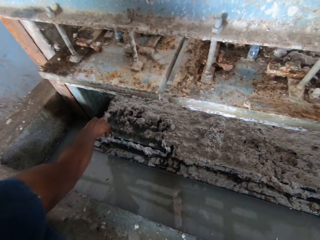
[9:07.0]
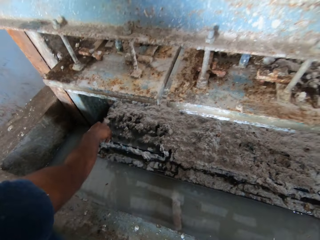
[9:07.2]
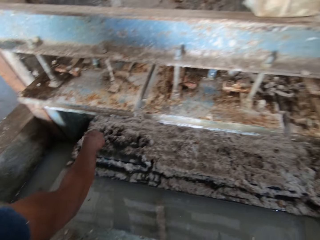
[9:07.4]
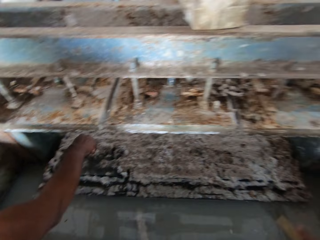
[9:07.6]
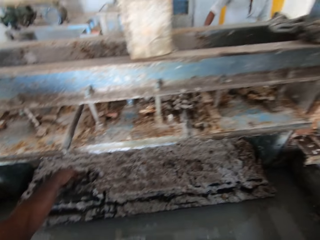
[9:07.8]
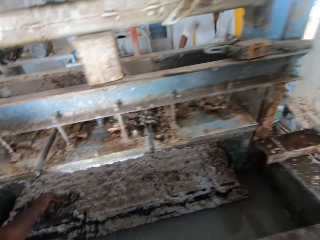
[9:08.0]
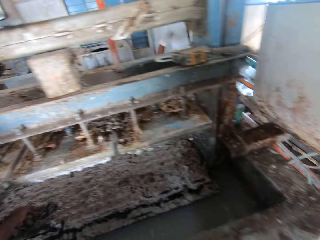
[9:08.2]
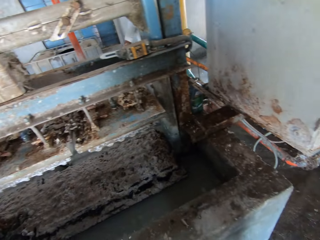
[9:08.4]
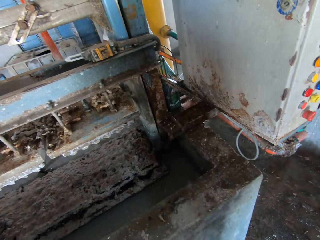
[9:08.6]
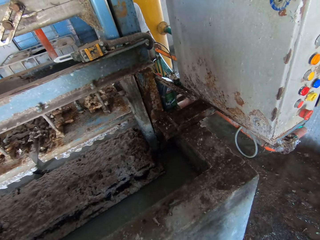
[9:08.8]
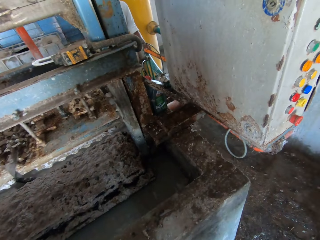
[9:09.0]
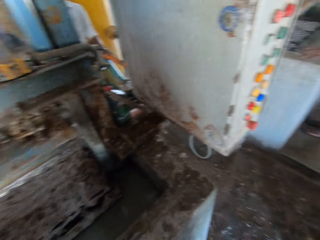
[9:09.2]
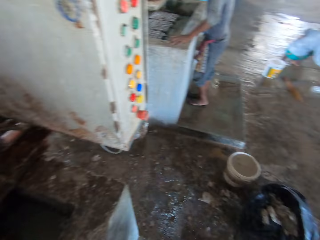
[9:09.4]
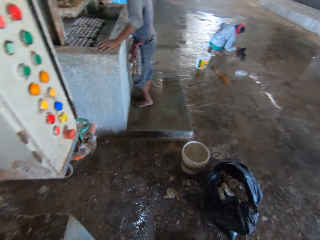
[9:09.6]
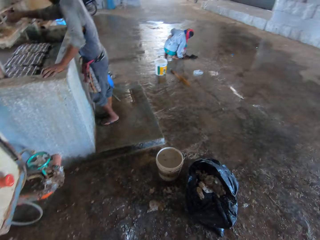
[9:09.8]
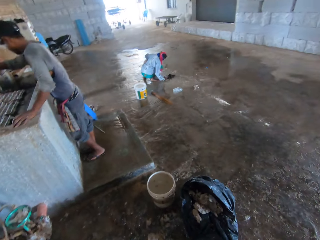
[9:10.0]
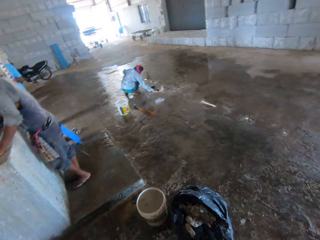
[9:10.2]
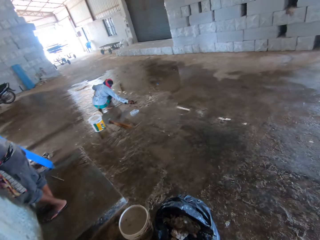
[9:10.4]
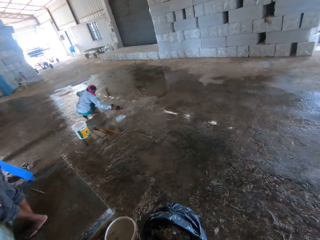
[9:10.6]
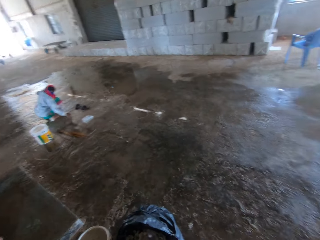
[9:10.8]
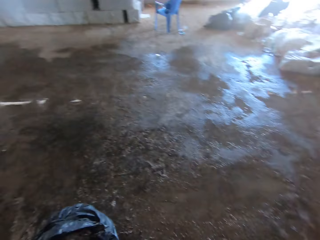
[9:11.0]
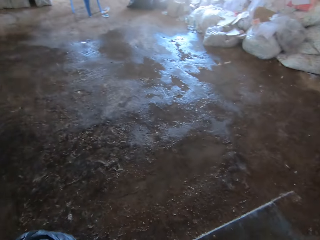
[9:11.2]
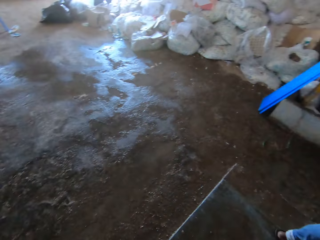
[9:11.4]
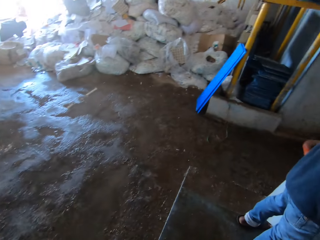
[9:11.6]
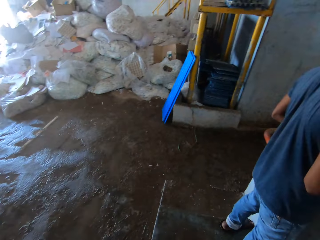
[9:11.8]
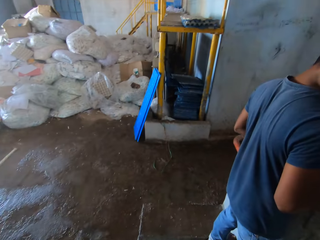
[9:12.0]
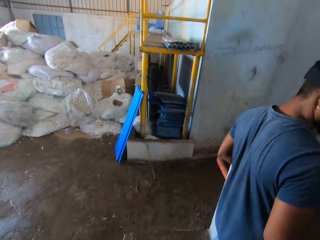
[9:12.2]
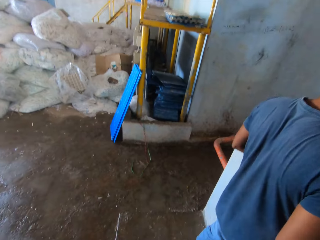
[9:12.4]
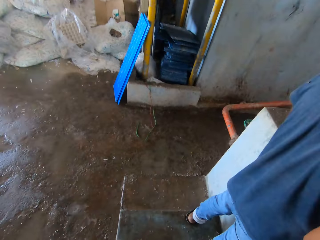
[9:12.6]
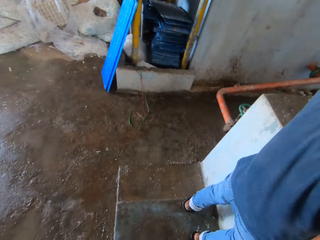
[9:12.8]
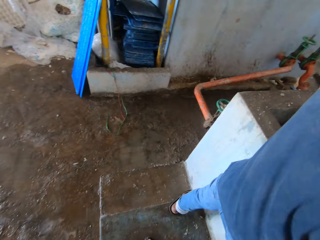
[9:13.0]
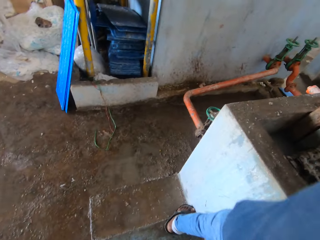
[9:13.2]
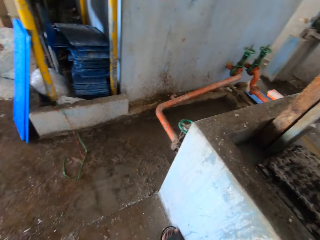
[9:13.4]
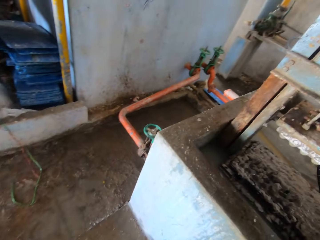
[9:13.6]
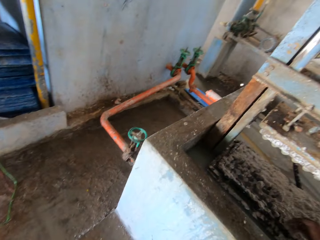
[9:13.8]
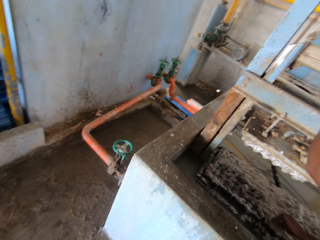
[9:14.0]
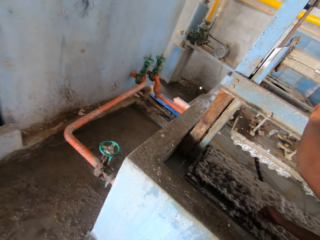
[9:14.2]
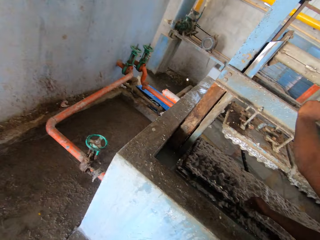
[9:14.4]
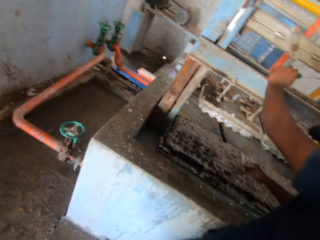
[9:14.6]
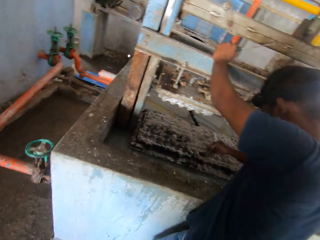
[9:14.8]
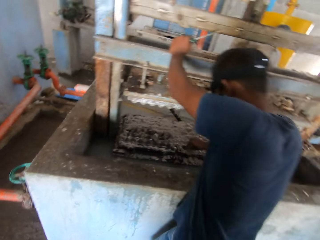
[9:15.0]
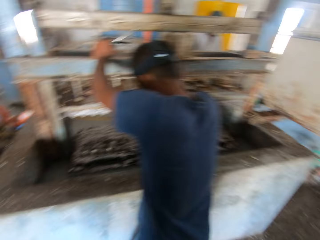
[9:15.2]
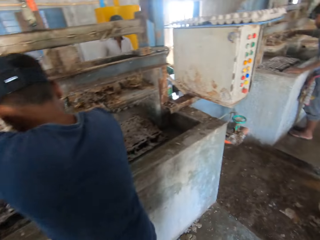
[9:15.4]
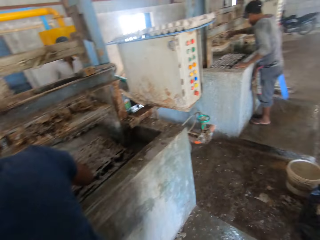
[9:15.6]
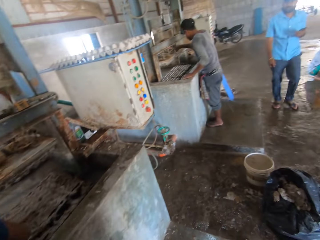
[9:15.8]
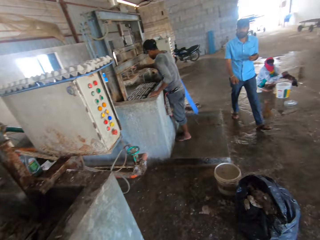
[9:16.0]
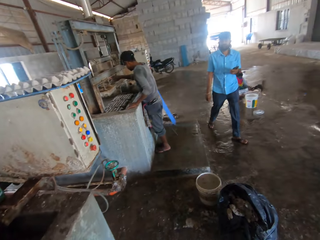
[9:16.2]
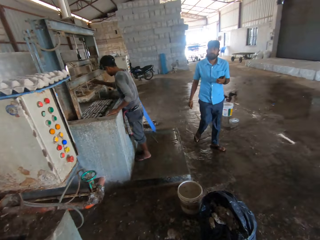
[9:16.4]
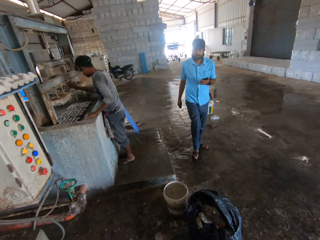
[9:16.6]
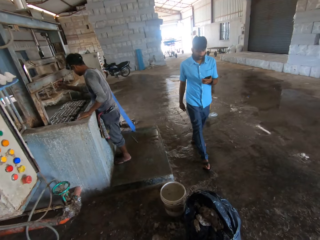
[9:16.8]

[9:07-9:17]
The camera wearer walks around a machine. They walk around a room. A person holds the screwdriver.

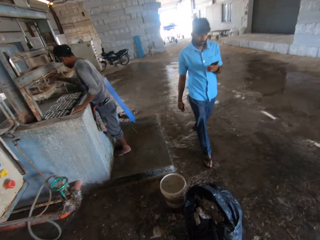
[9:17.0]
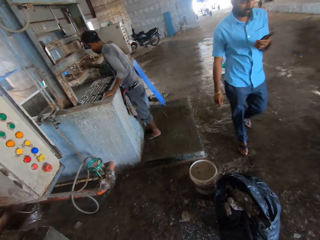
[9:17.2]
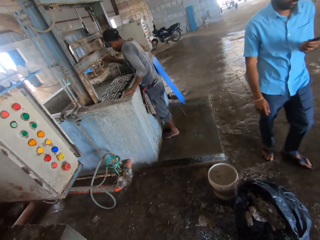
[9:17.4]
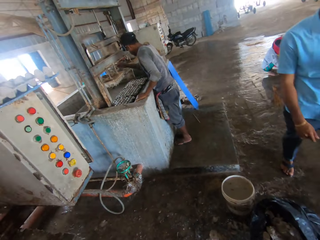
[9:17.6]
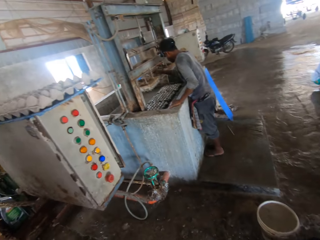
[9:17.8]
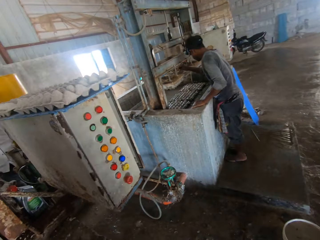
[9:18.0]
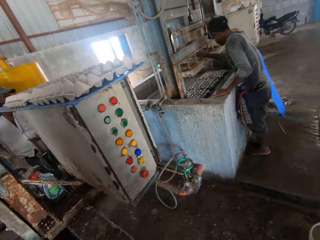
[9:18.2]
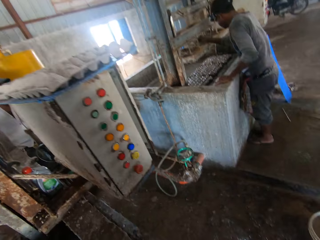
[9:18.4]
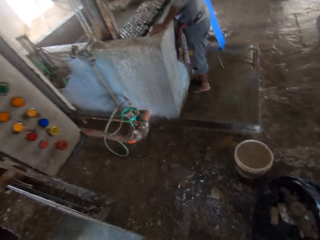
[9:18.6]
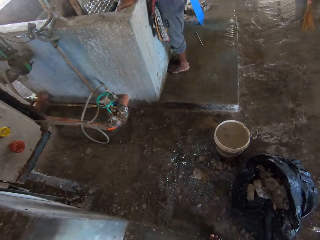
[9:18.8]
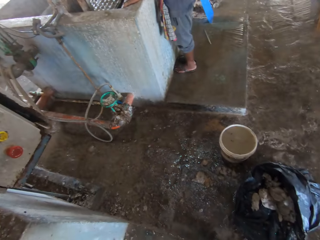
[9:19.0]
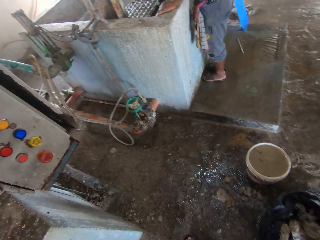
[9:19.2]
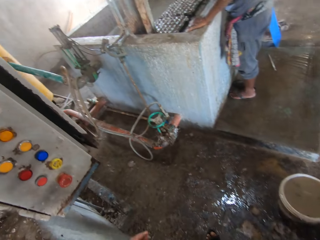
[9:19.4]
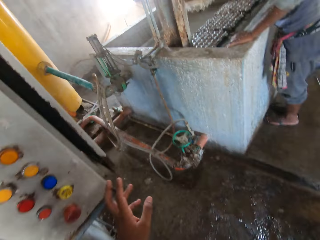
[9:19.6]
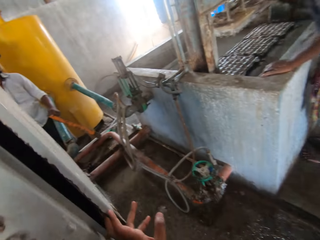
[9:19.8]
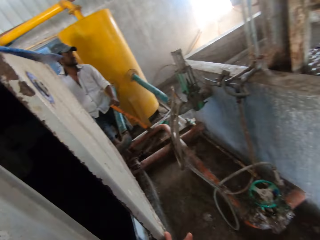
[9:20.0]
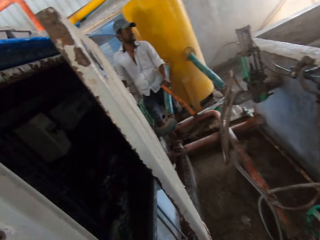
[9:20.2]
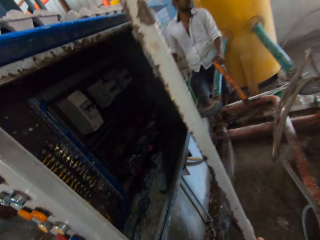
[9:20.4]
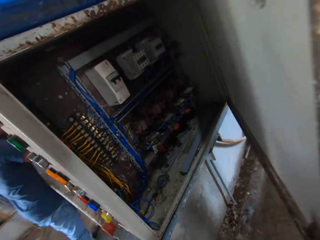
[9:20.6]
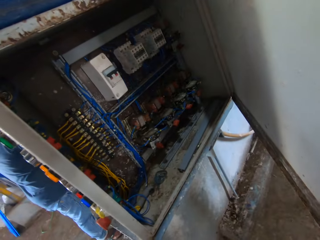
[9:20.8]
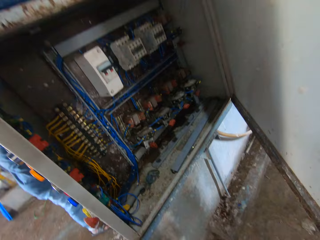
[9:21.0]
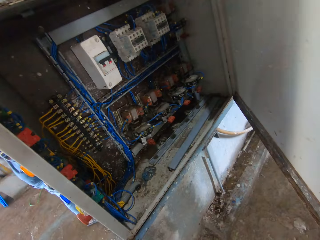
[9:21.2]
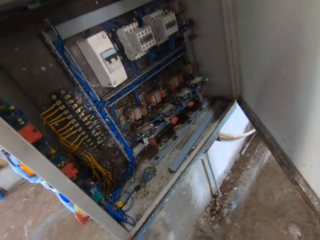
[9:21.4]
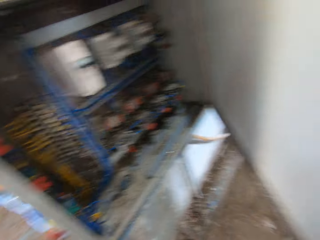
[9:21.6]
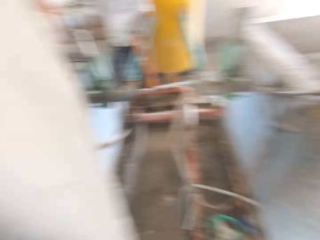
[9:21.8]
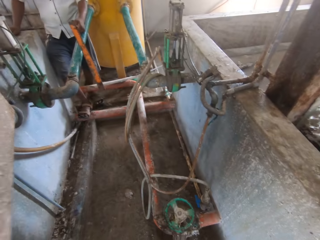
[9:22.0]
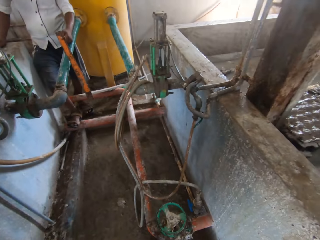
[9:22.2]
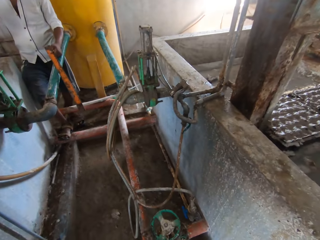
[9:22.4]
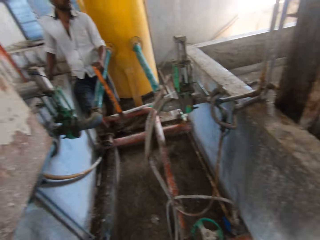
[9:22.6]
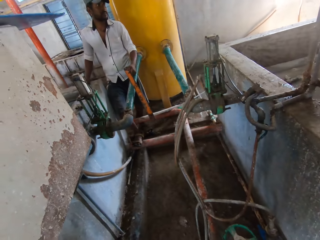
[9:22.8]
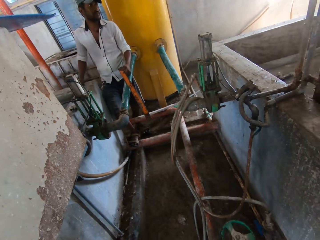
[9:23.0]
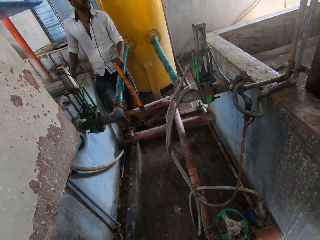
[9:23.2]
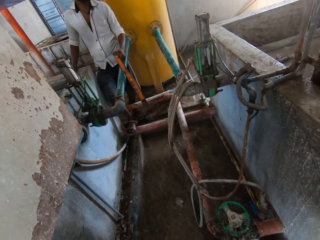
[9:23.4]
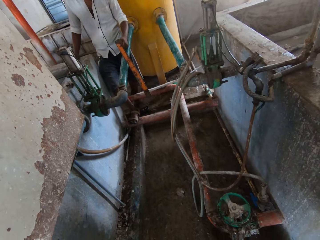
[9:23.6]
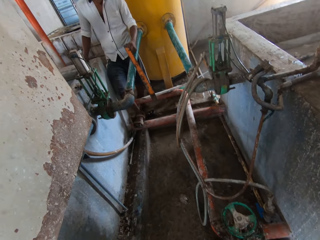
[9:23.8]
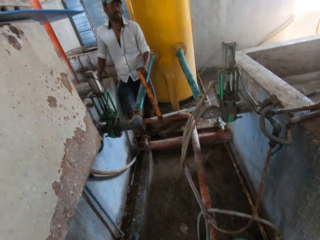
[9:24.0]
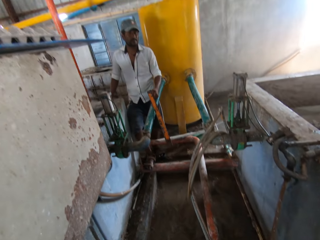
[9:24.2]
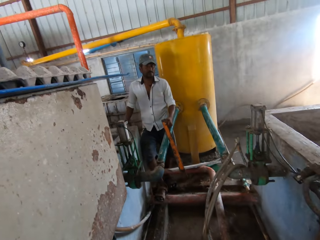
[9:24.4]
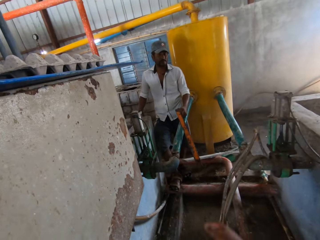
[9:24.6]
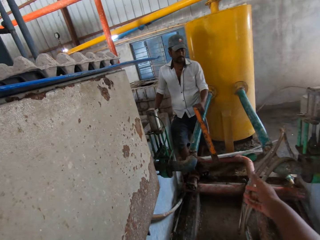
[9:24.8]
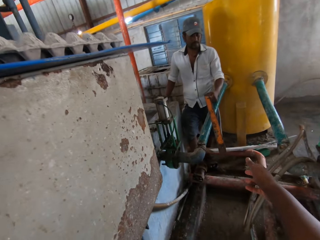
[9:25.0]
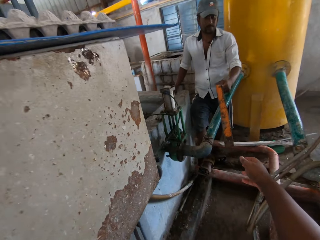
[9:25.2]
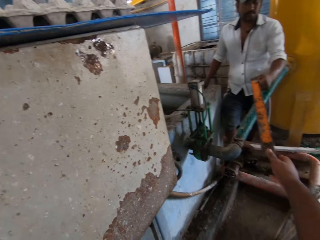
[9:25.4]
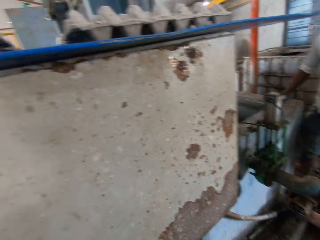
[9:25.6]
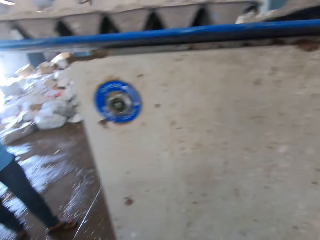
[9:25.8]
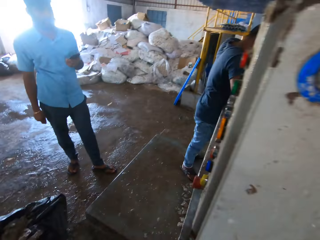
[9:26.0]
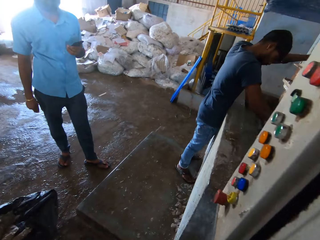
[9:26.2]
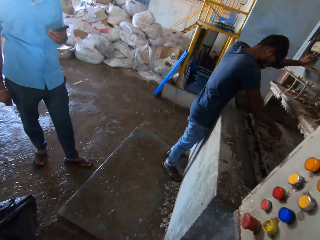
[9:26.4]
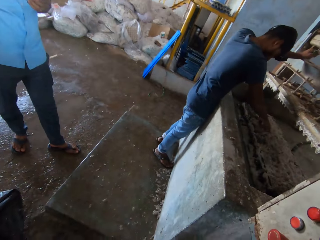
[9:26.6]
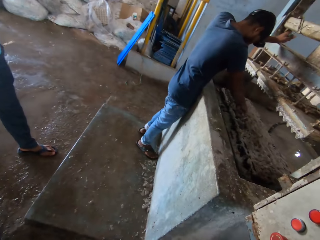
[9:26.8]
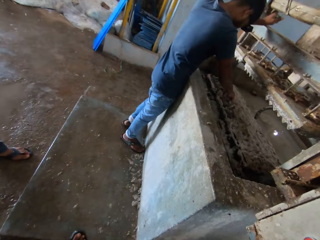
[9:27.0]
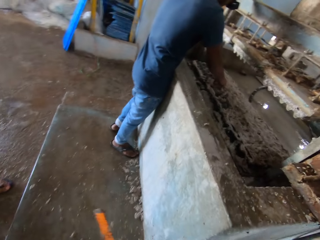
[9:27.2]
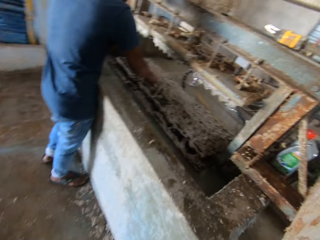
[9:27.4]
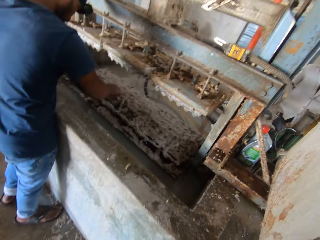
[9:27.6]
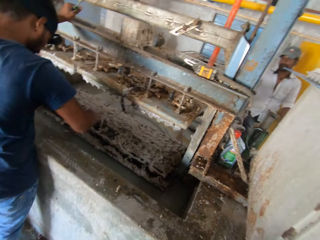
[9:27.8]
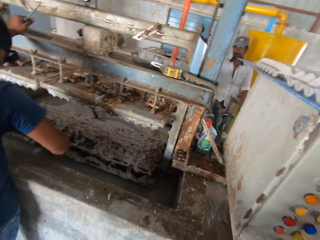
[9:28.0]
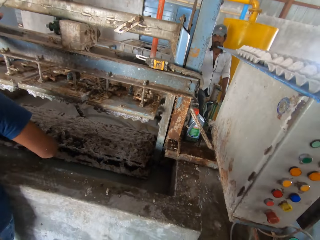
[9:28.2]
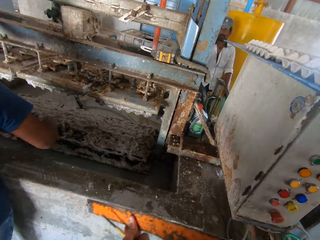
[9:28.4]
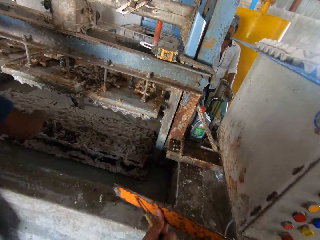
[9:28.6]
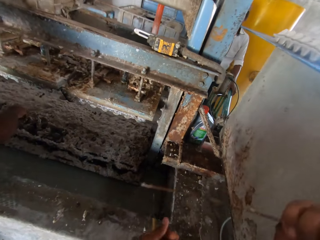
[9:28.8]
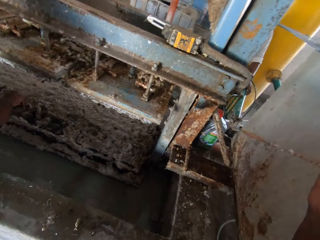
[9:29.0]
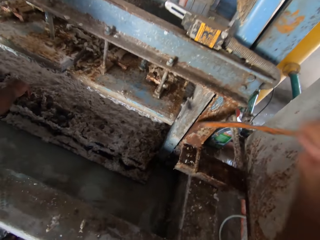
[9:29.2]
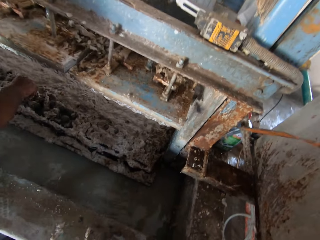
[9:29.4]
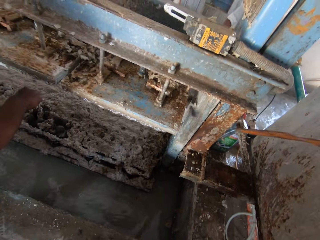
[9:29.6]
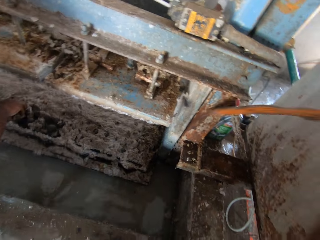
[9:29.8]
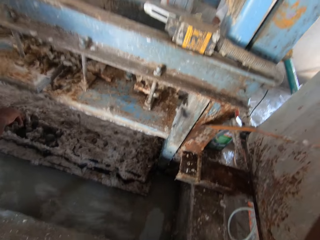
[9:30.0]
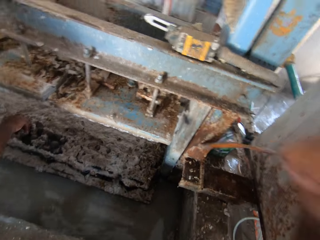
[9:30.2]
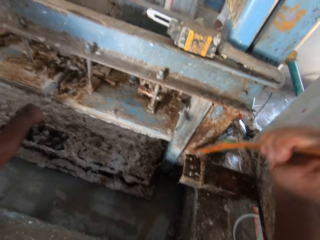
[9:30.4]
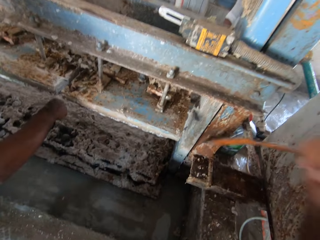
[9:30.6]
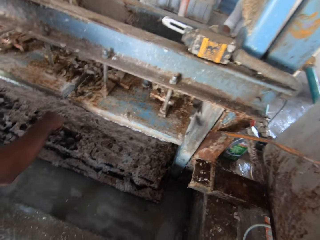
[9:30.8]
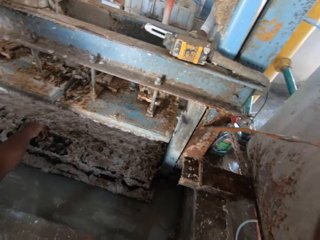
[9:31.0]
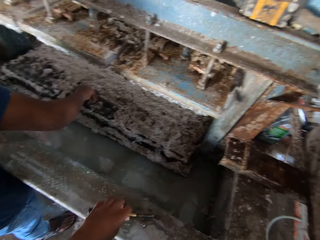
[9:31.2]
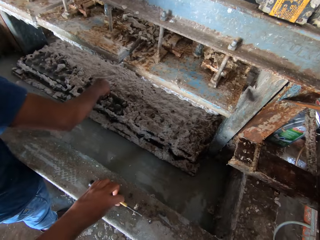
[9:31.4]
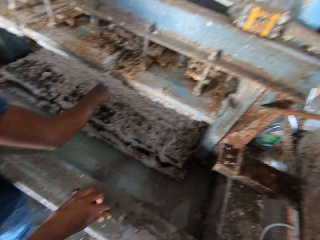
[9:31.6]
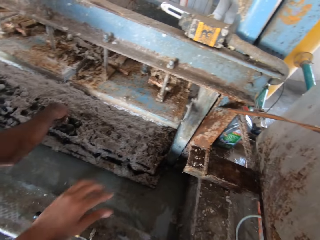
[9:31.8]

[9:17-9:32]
A person holds the phone. The camera wearer opens the meter box. Another person looks around. The camera wearer closes the meter box. A third person holds the metal machine. The second person gives the camera wearer a metal. The camera wearer picks something, and walks around. Another person removes trash from the egg tray. The camera wearer scratches the shelf with something. They scrape on the metal.
